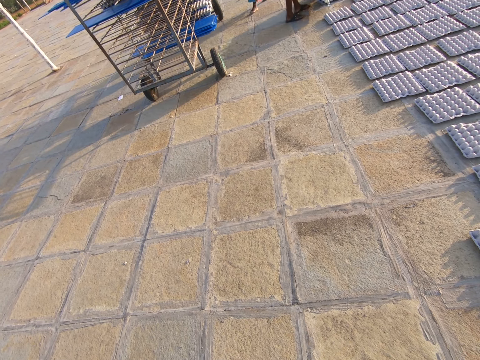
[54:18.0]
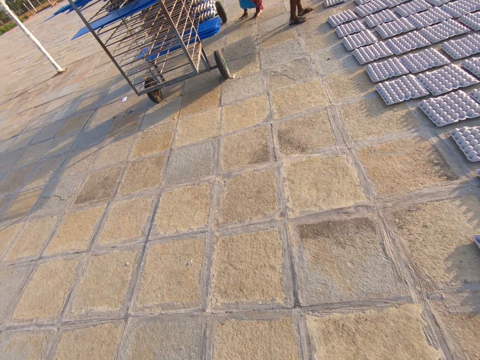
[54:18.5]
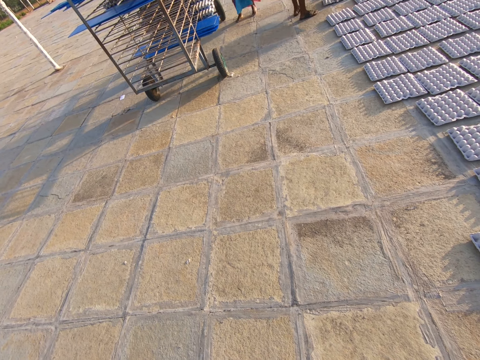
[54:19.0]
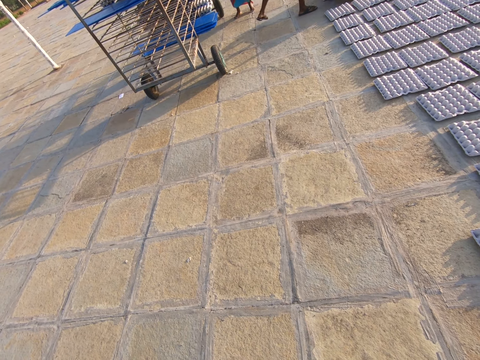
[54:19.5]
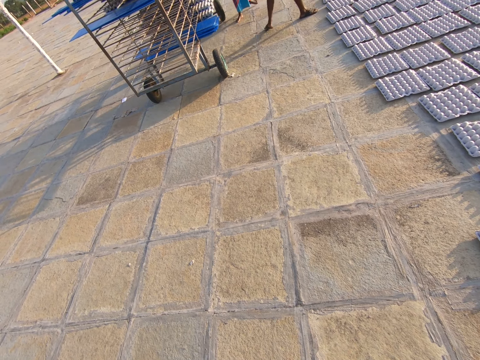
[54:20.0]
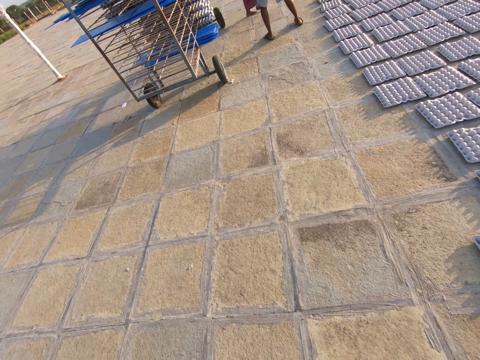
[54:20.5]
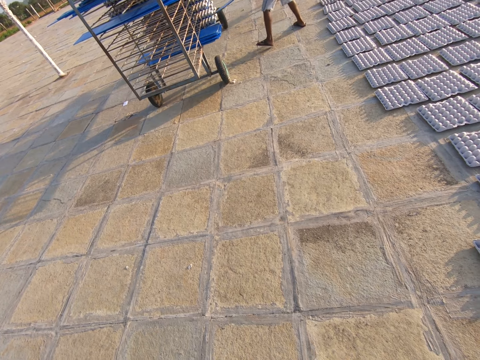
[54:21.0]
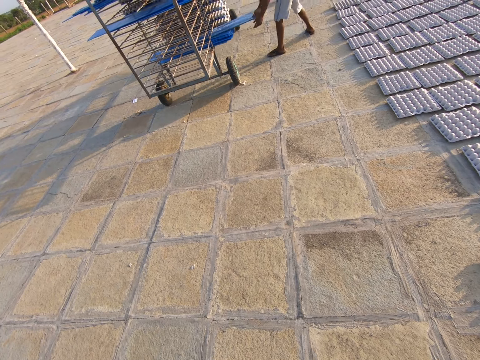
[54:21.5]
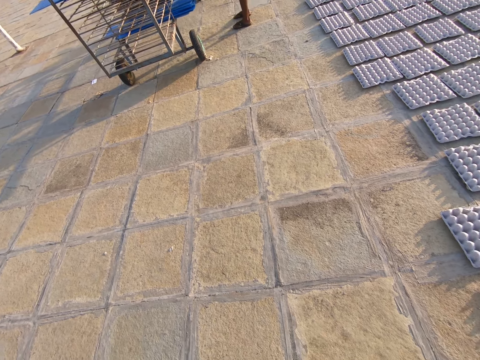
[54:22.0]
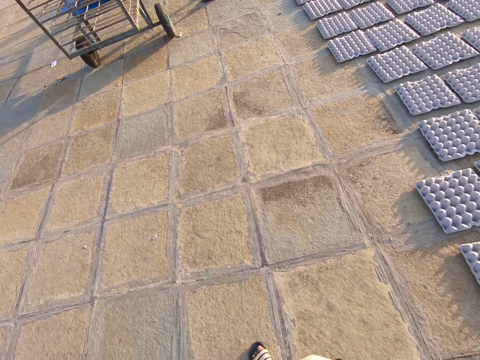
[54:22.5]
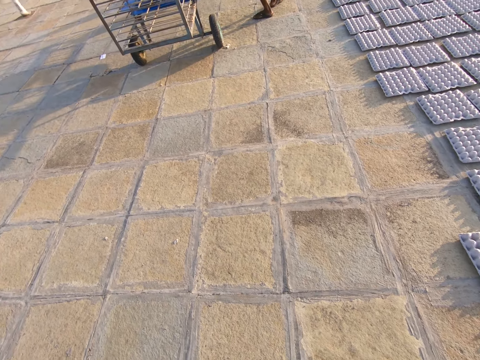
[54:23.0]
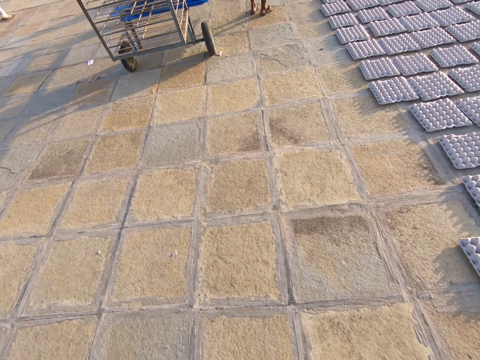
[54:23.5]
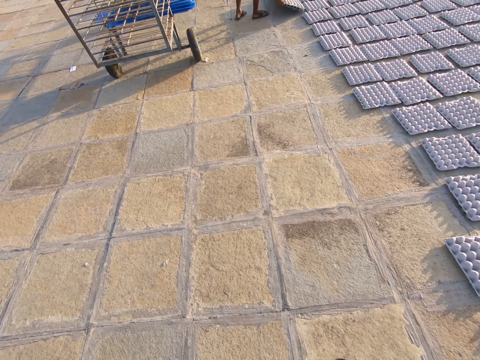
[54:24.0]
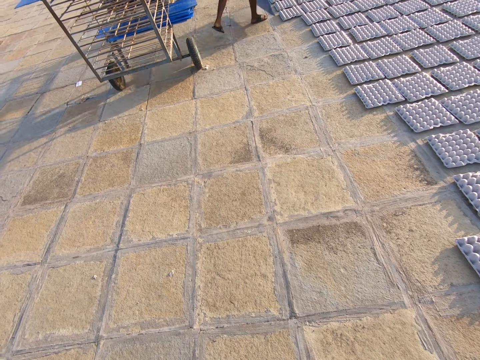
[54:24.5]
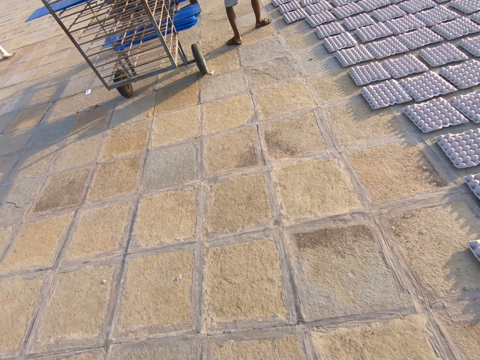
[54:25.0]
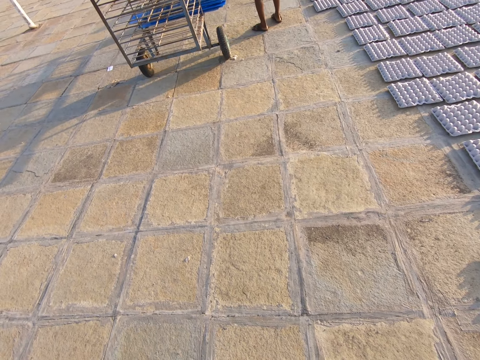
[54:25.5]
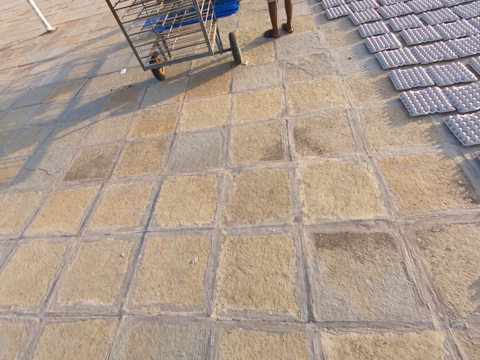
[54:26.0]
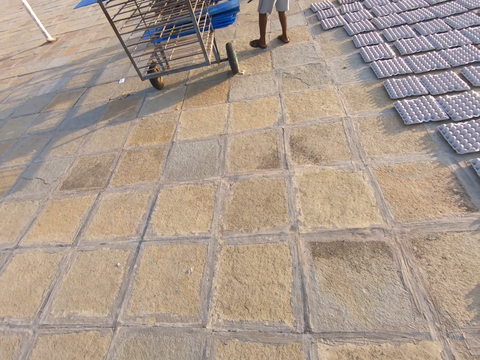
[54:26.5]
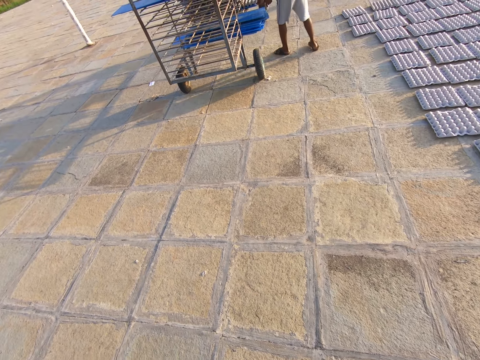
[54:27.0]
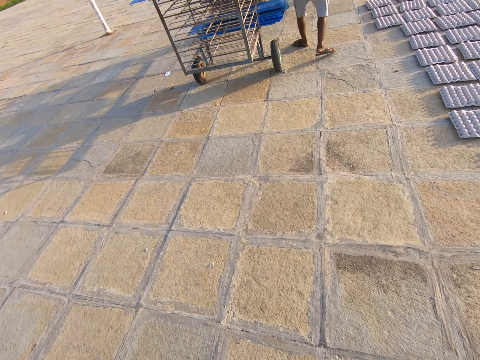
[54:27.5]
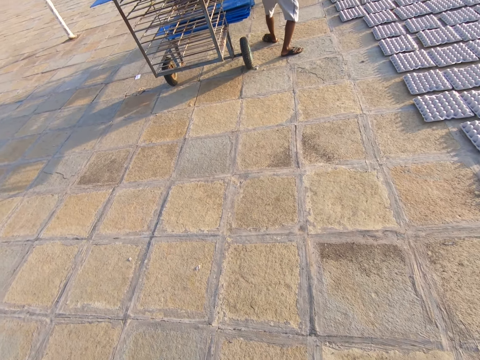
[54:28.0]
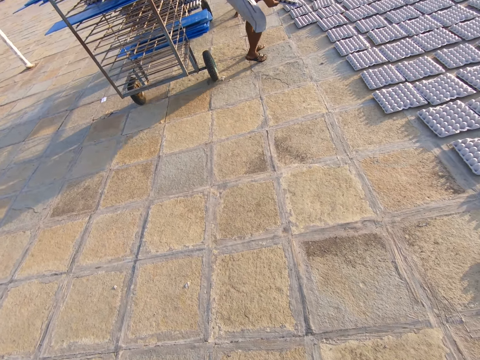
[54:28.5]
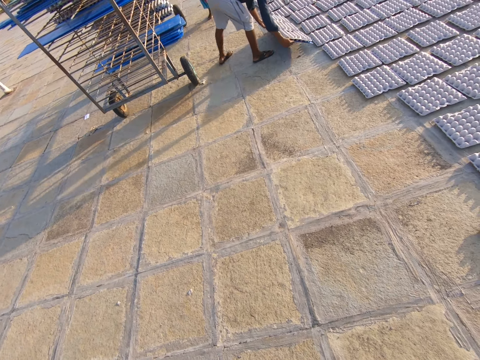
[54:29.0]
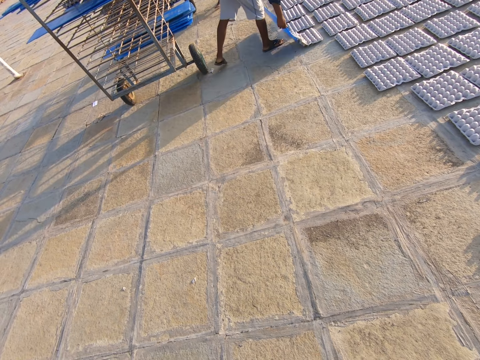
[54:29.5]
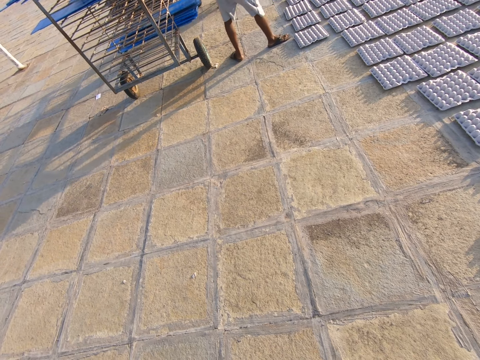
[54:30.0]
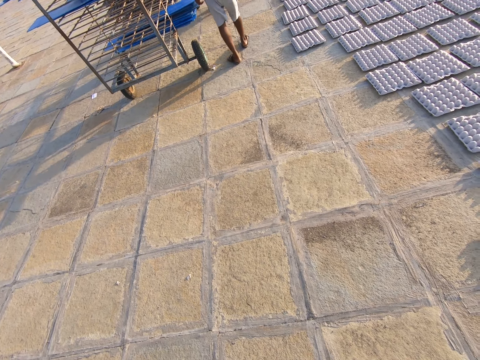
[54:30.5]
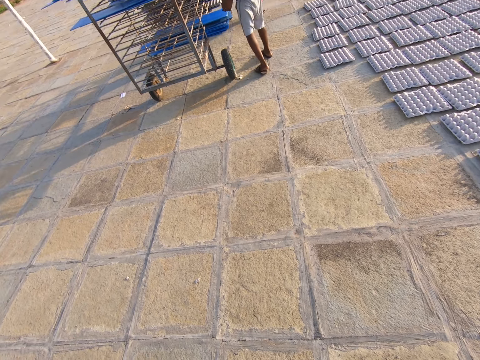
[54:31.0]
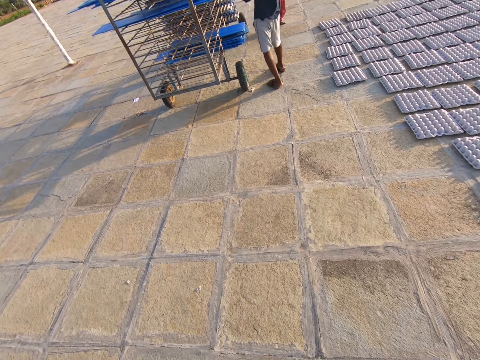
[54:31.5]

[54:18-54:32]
The man keeps a plastic tray on the rack with both hands. The man drops the egg tray on the floor with both hands. The man keeps the plastic tray on the rack with both hands. The man removes the plastic tray with an egg tray from the rack with both hands. The man drops the egg tray on the floor with both hands. The man removes the plastic tray underneath the egg tray with both hands.

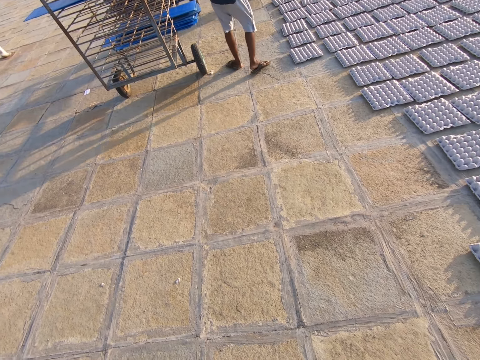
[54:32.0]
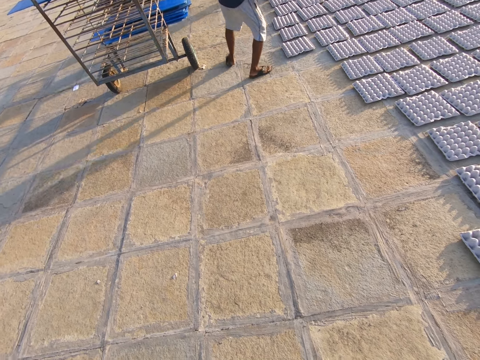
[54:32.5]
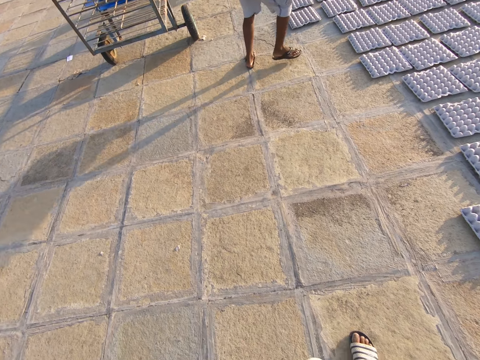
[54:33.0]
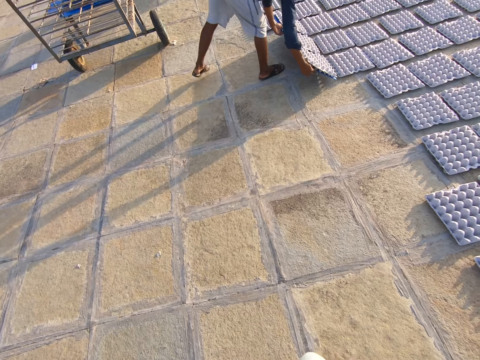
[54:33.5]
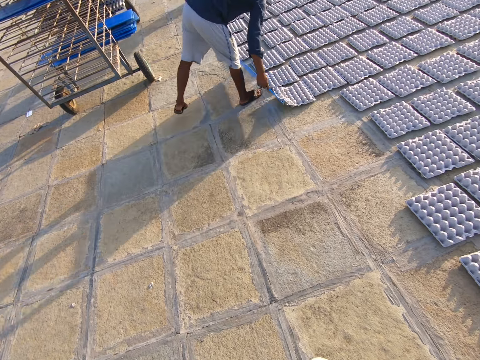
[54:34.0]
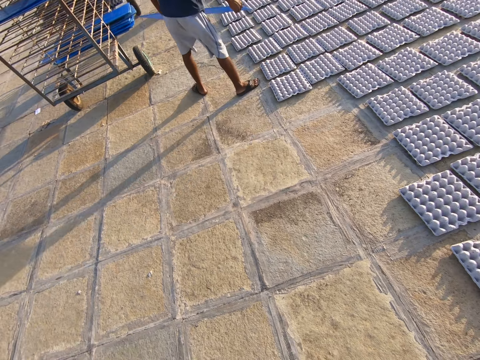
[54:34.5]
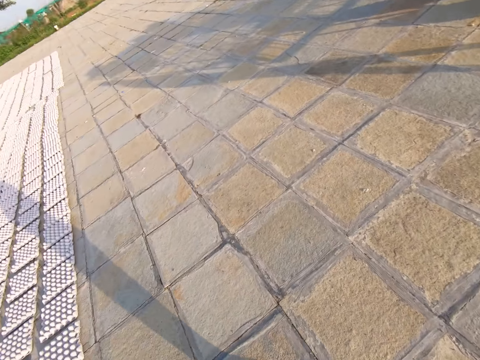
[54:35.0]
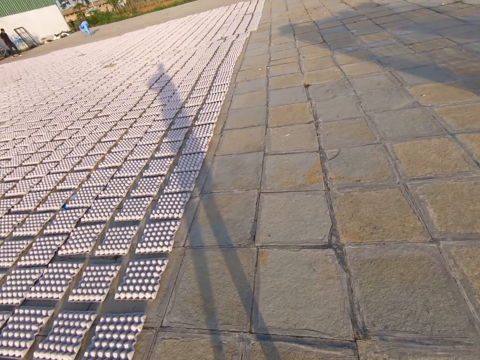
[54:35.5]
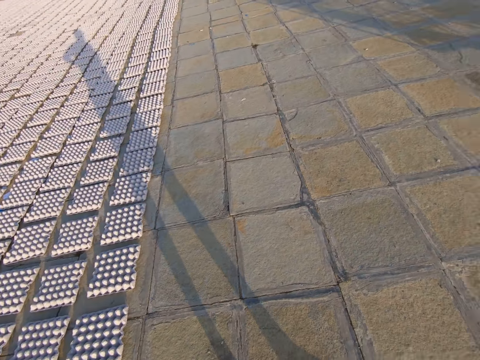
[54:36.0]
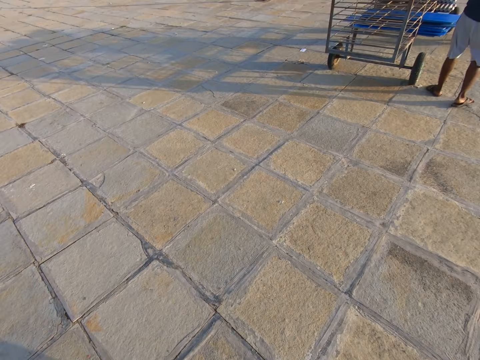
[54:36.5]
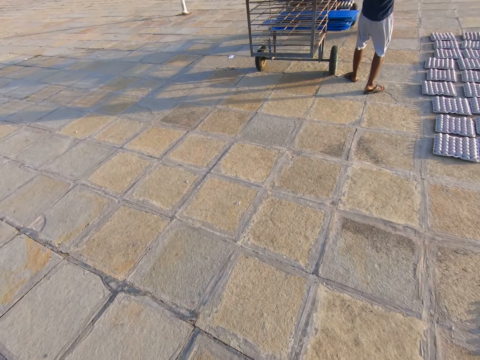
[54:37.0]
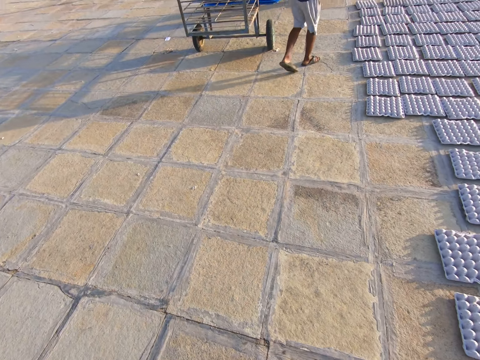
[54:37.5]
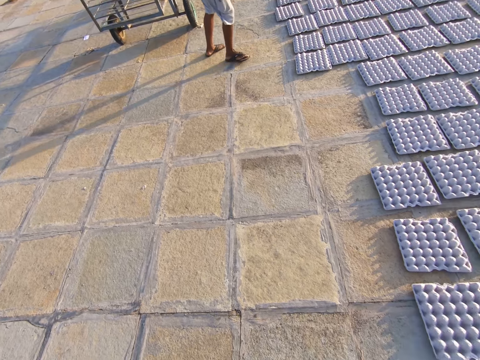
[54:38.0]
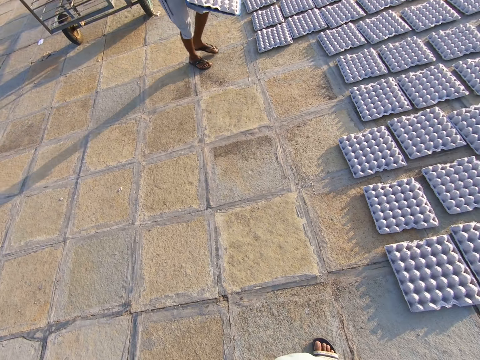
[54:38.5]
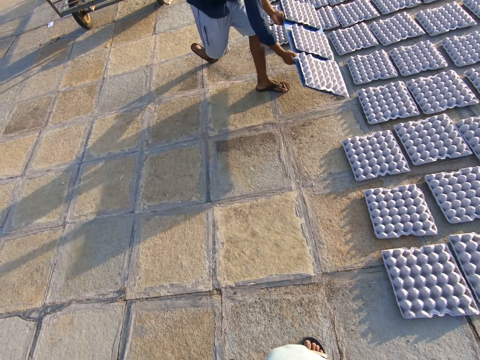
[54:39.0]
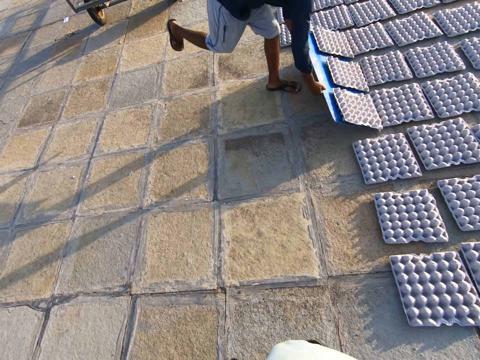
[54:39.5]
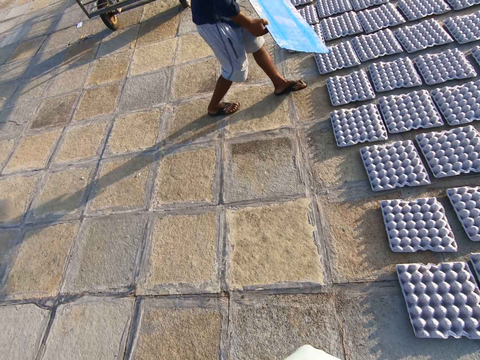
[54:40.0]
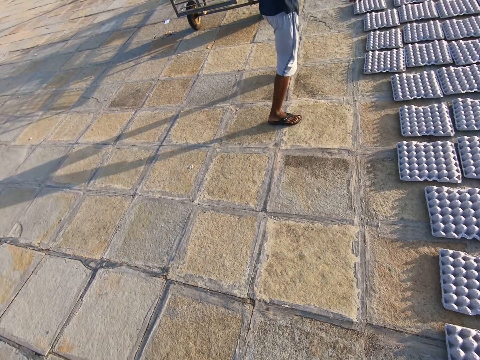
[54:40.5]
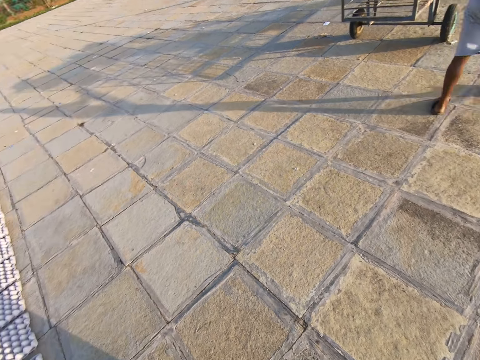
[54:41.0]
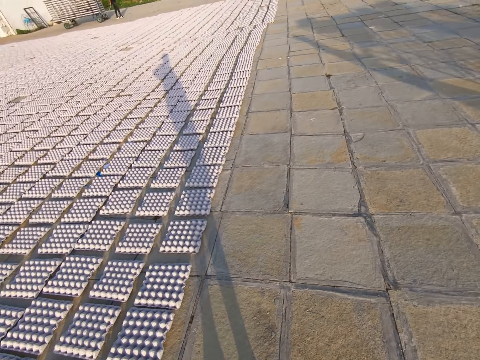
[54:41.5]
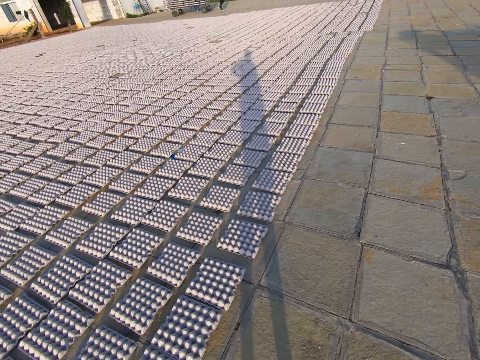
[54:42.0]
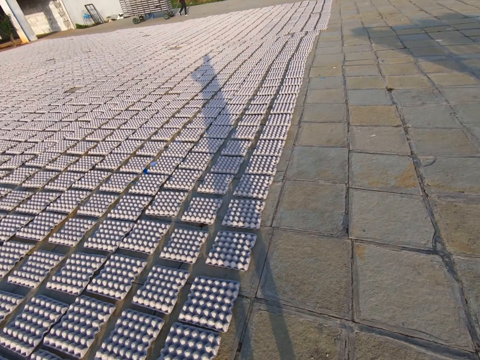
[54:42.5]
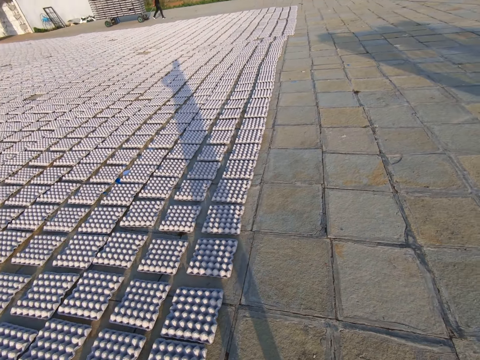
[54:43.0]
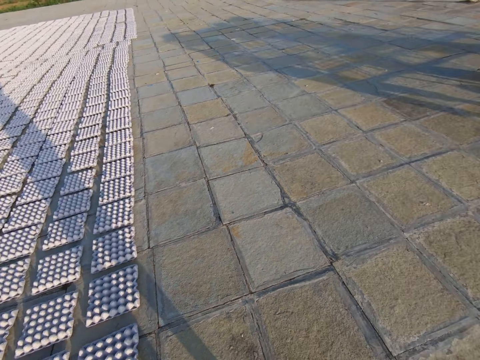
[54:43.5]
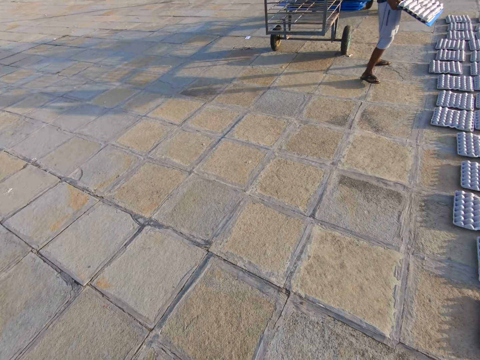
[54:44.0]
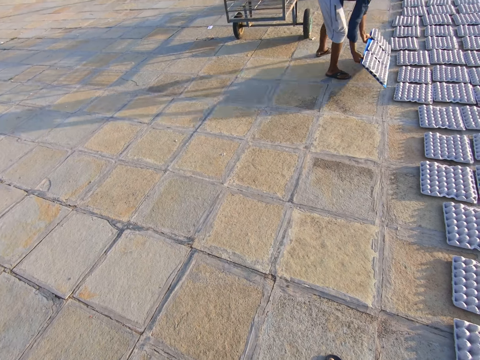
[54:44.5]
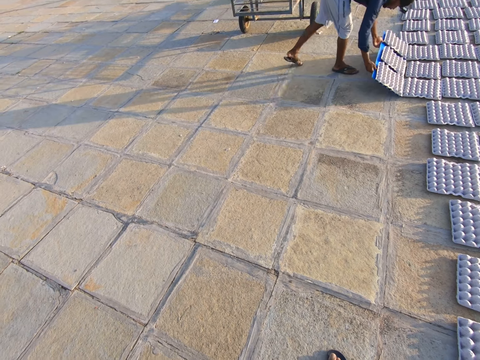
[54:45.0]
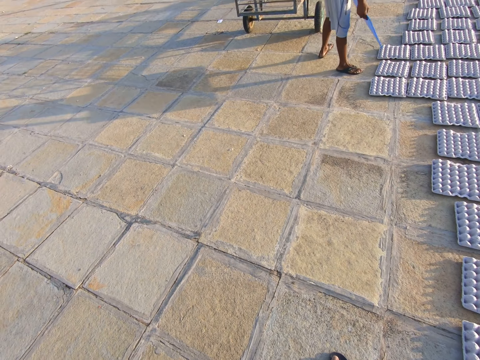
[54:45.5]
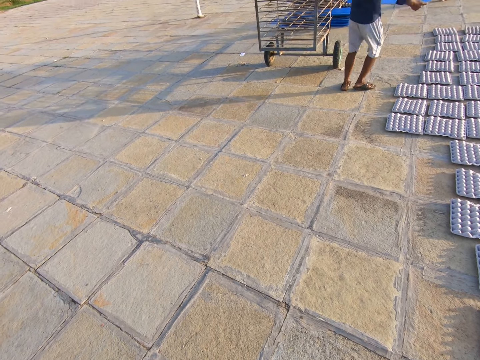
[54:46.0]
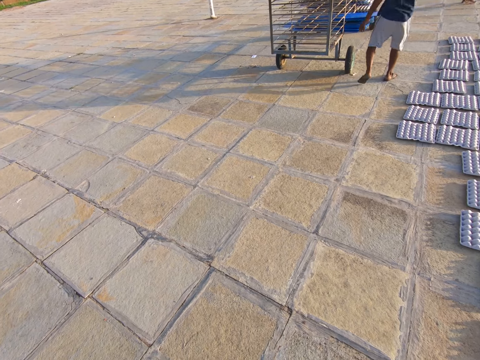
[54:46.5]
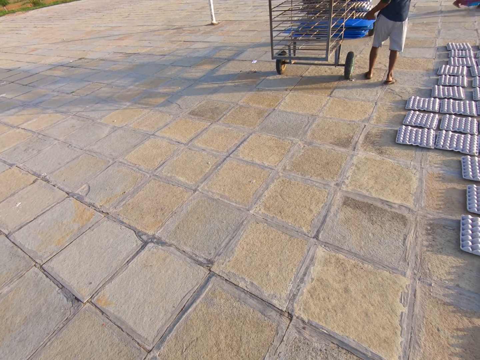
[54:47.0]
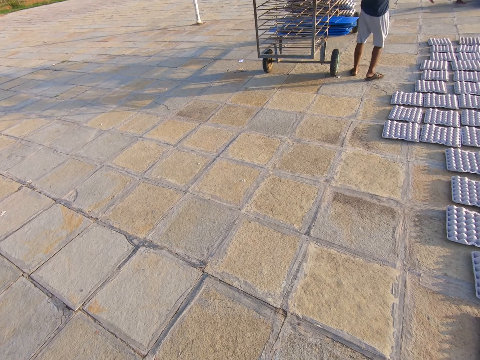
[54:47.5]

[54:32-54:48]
The man drops an egg tray on the floor with both hands. The man removes a plastic tray underneath the egg tray with both hands. The man holds the egg tray with both hands. The man drops the egg tray on the floor with both hands. The man removes the plastic tray underneath the egg tray with both hands. The man holds the egg tray with both hands. The man drops the egg tray on the floor with both hands. The man removes the plastic tray underneath the egg tray with both hands. The man keeps the plastic tray on the rack with both hands.
